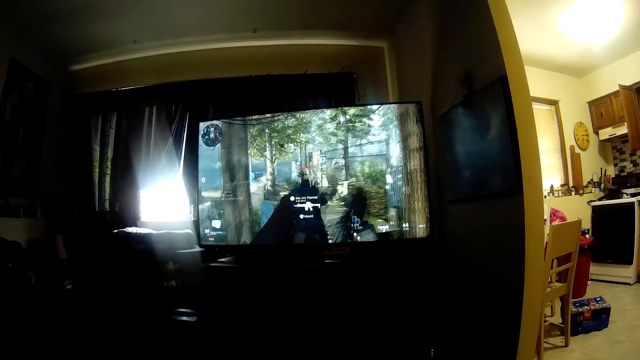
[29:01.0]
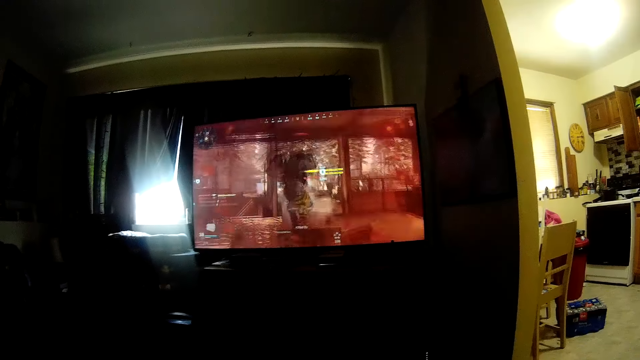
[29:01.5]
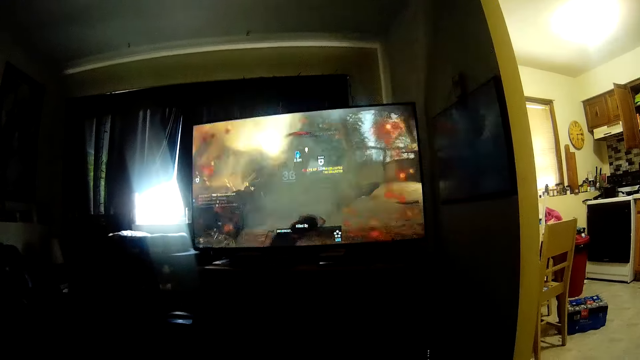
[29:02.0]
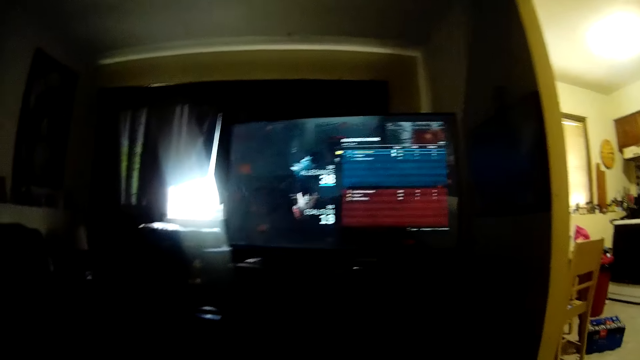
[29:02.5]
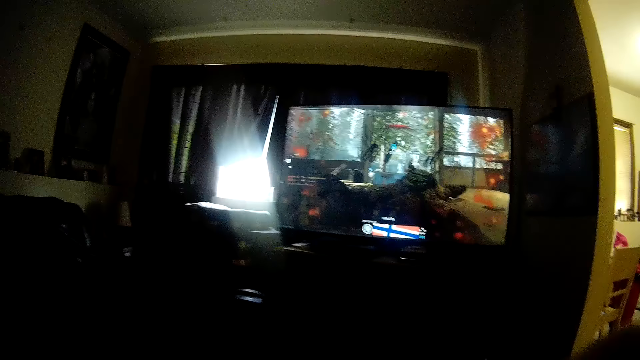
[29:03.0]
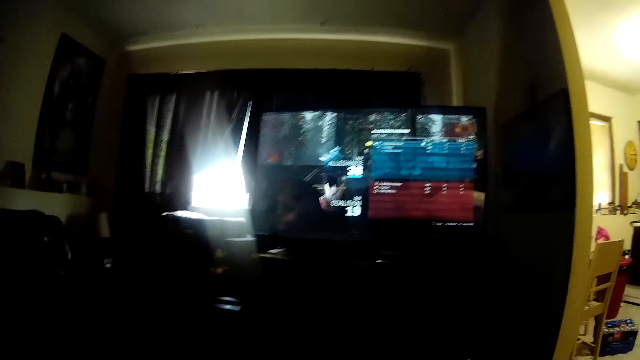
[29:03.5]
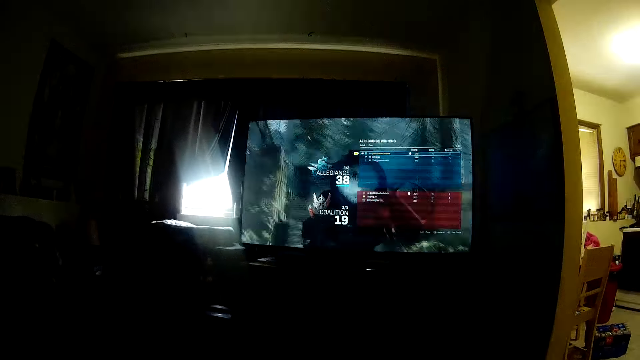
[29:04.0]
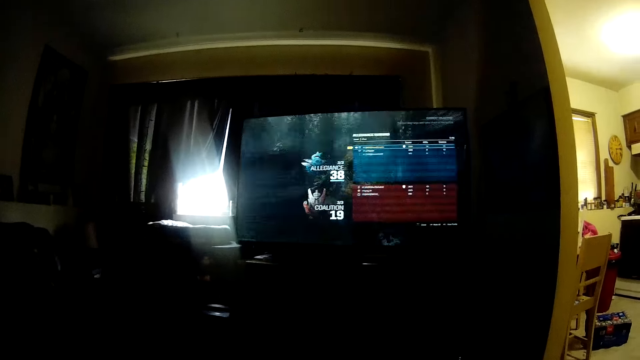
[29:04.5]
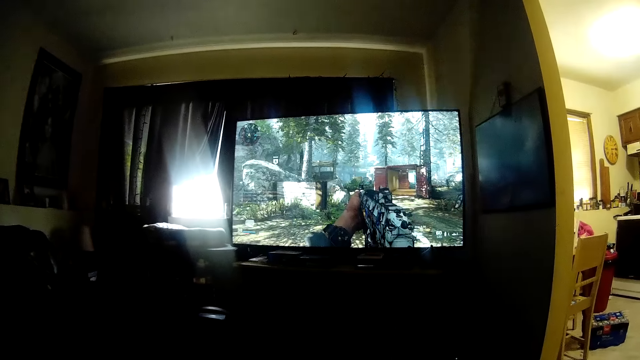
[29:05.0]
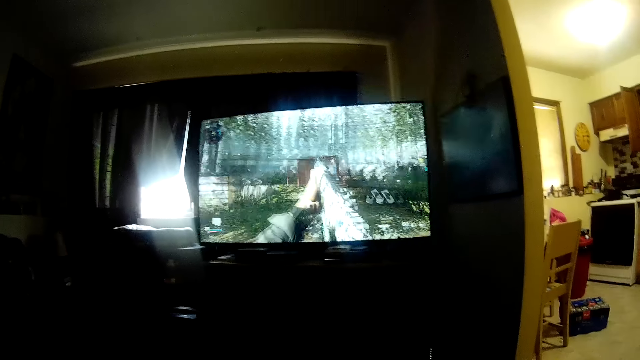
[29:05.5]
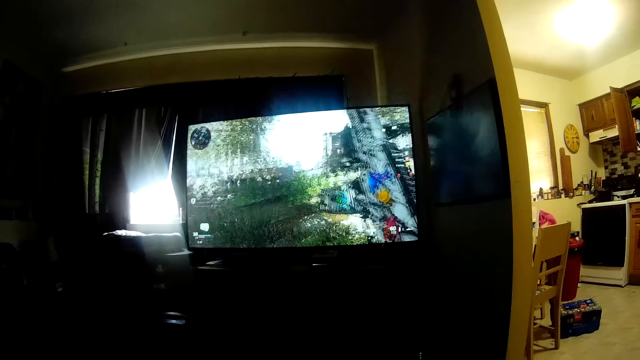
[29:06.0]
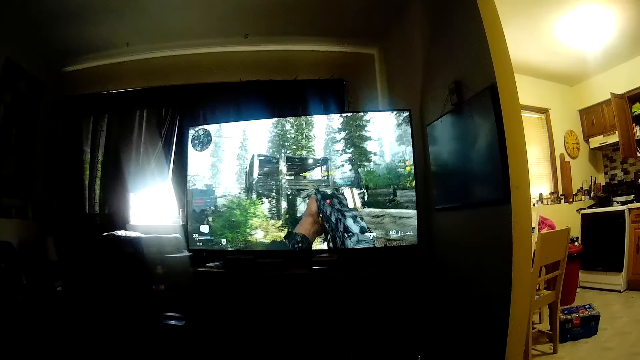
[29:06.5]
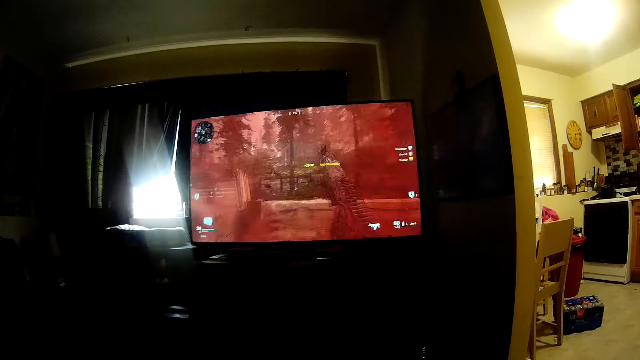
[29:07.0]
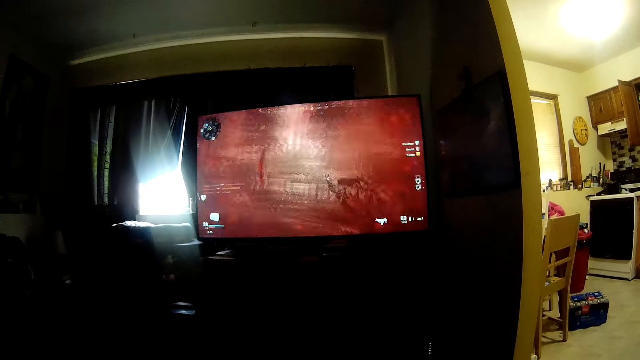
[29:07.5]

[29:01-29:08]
The camera wearer talks.
